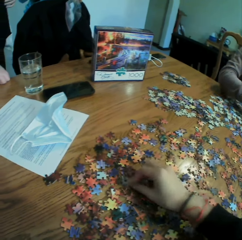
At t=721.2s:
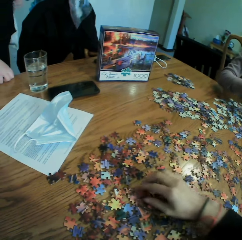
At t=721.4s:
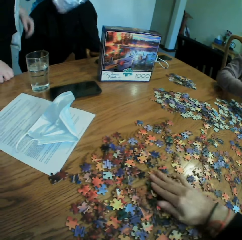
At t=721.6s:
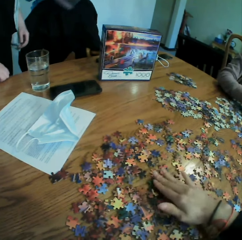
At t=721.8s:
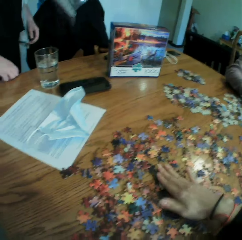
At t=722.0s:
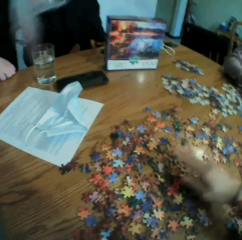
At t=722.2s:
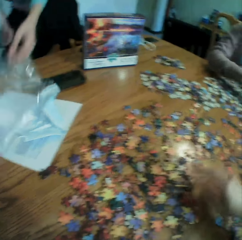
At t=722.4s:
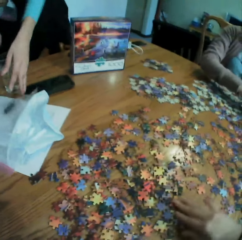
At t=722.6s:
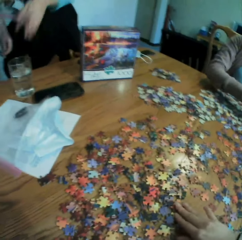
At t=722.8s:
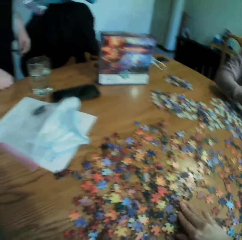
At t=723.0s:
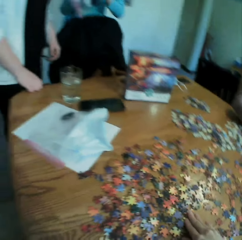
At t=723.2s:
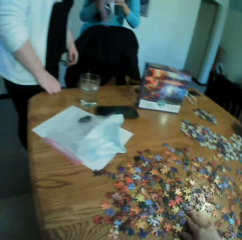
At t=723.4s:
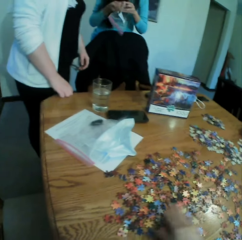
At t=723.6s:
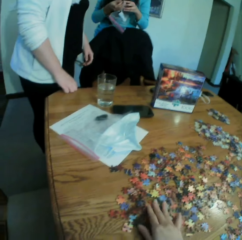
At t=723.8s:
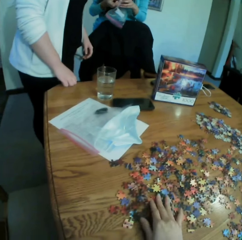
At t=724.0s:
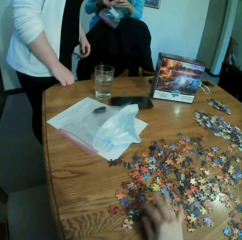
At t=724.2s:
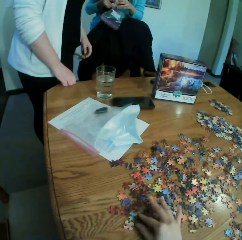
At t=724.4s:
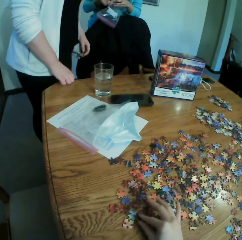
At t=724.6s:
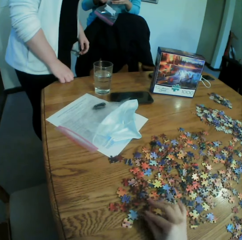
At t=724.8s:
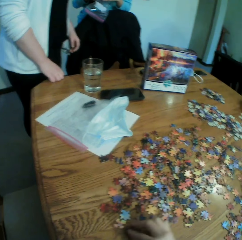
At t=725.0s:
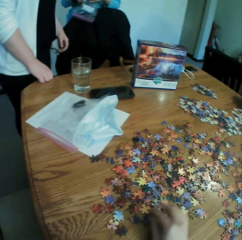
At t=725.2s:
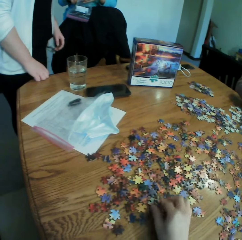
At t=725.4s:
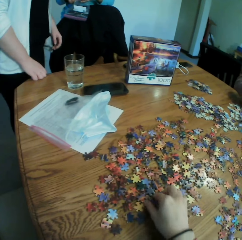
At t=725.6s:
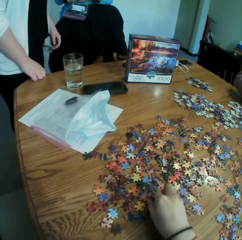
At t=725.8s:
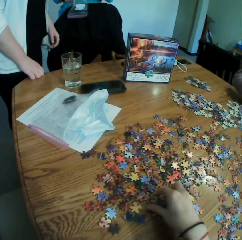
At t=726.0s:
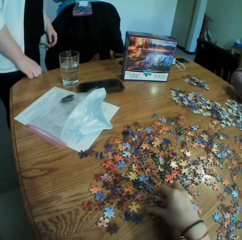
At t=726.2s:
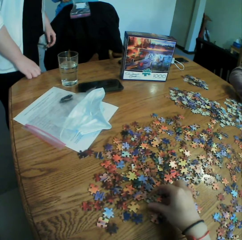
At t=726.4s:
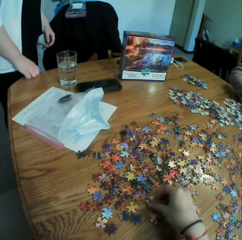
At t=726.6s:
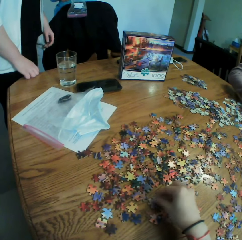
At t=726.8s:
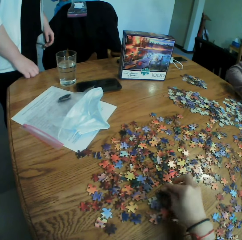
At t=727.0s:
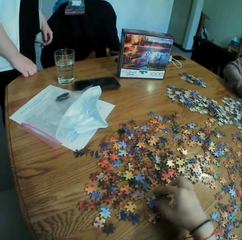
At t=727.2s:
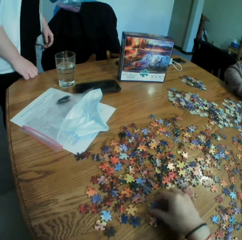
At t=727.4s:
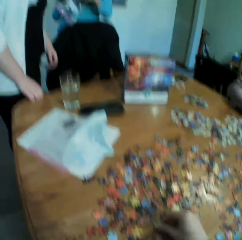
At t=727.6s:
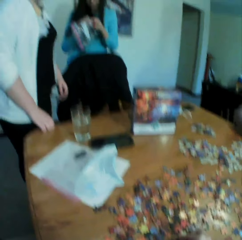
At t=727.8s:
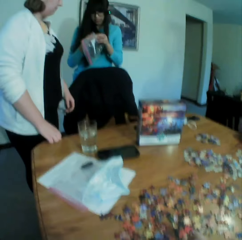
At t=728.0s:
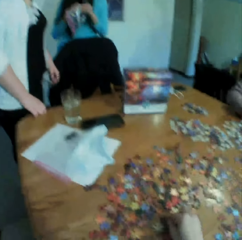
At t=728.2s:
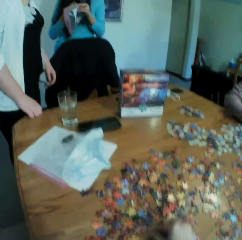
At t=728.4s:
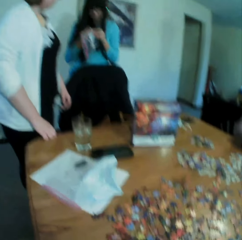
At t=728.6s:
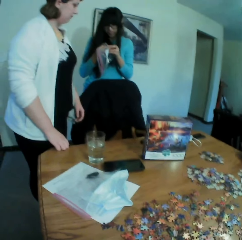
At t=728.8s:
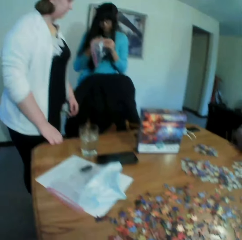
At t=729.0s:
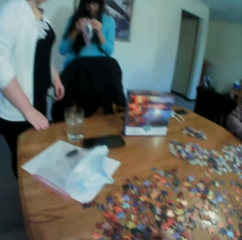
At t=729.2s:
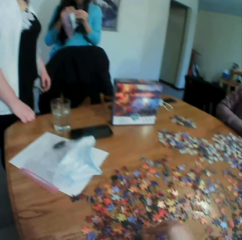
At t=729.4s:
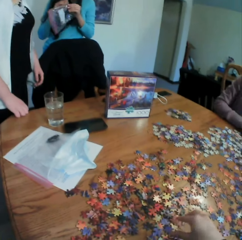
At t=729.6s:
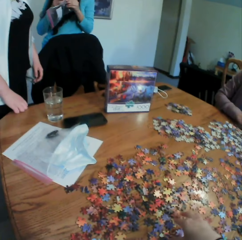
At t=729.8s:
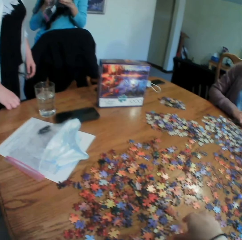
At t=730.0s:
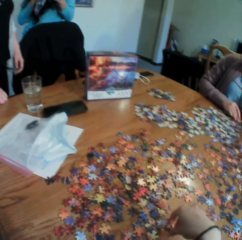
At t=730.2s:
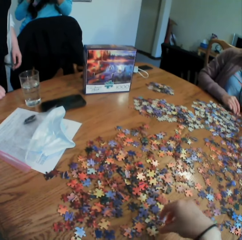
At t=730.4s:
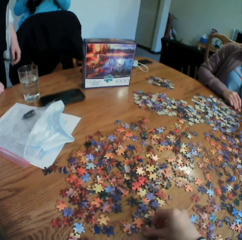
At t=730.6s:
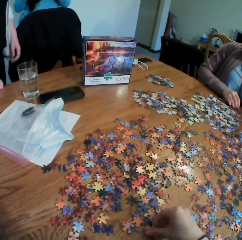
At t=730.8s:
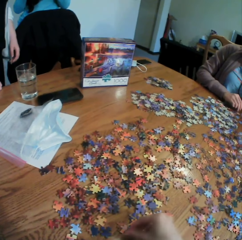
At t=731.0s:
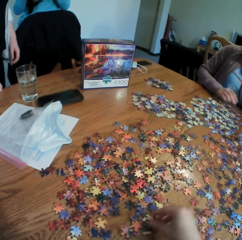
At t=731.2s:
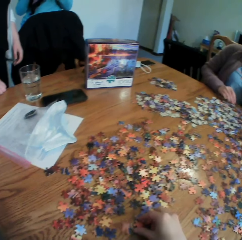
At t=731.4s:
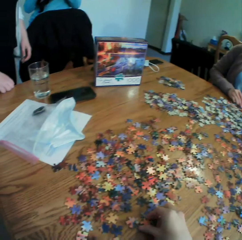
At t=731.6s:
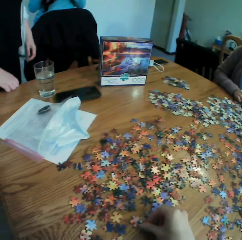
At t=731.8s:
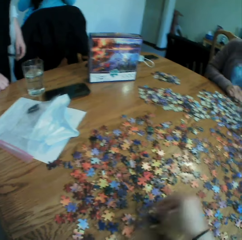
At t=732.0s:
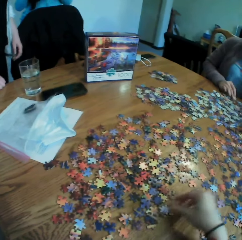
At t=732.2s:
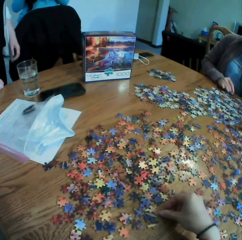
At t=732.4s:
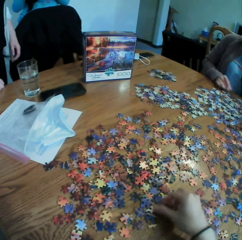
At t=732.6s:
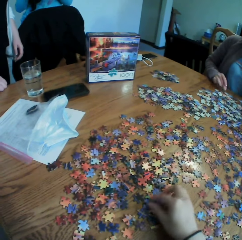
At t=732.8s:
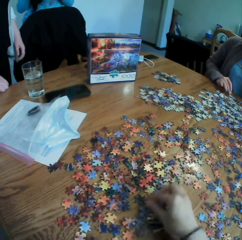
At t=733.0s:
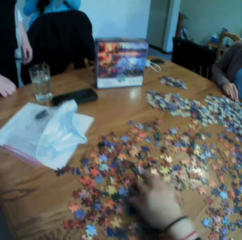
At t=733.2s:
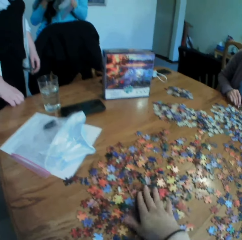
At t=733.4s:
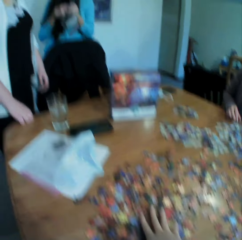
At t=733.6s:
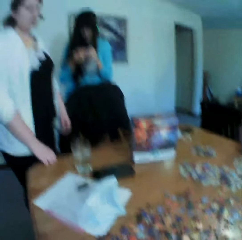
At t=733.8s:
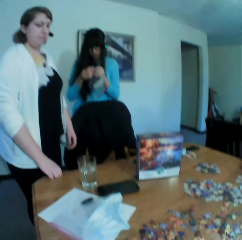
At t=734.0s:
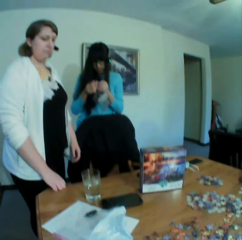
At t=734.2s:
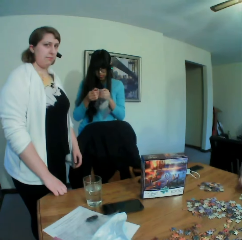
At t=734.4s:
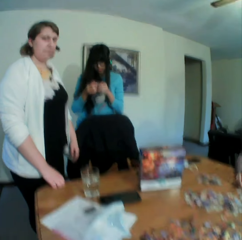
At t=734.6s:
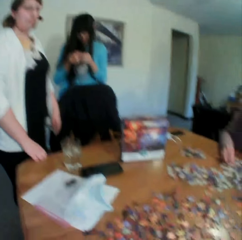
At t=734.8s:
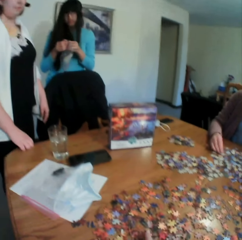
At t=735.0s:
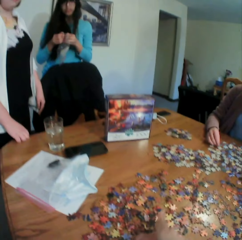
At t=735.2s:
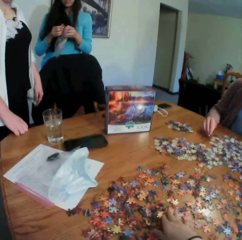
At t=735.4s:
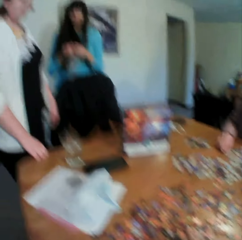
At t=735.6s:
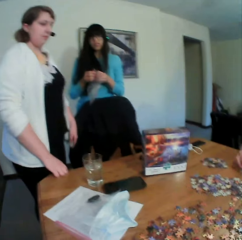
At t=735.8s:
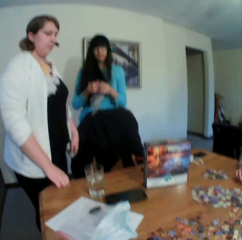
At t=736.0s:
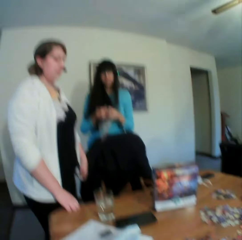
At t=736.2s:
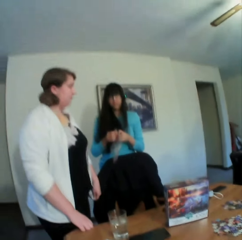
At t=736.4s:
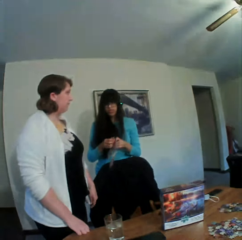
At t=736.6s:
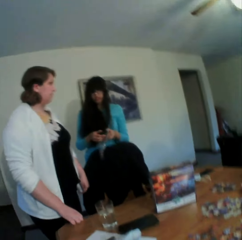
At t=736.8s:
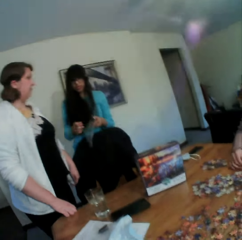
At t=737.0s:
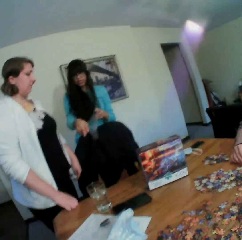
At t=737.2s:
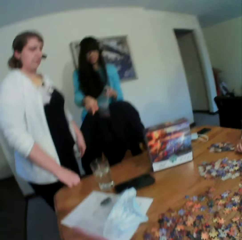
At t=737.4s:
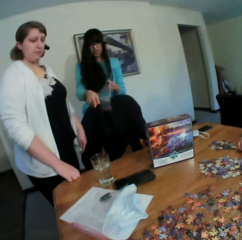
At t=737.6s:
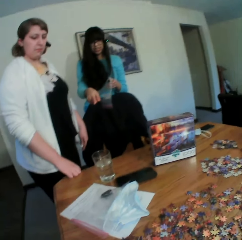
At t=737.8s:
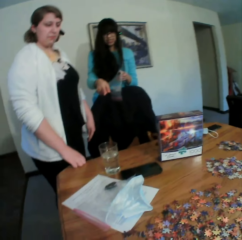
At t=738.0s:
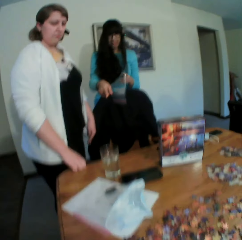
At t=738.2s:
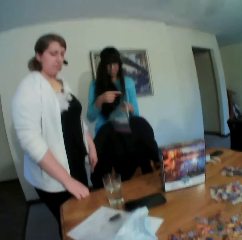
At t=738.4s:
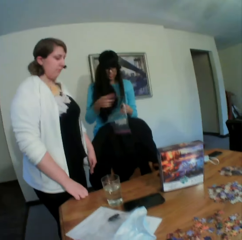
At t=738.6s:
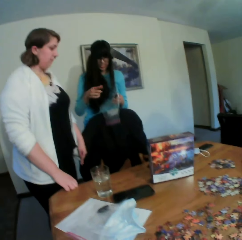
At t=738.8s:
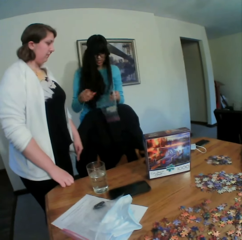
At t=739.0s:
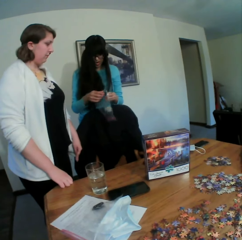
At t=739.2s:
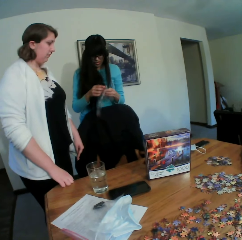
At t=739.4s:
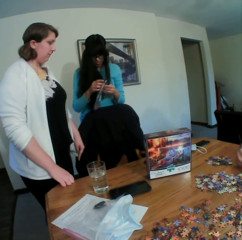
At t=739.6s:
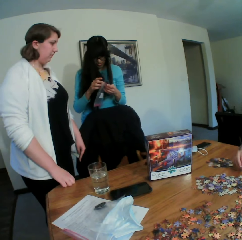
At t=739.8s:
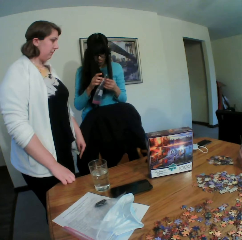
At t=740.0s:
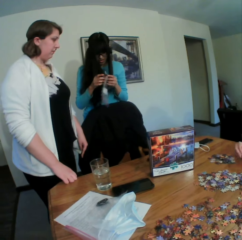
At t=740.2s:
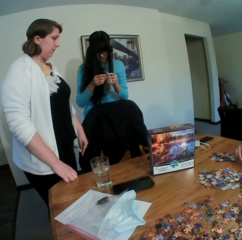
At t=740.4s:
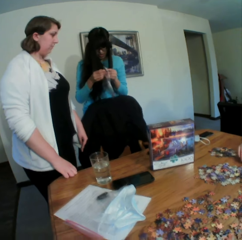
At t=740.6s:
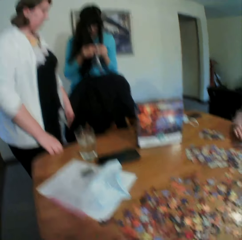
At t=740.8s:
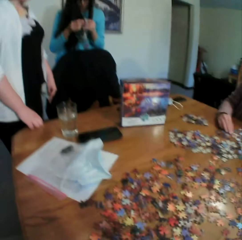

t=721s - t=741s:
The camera wearer picks up a paper puzzle. They look at the items on the table. They converse to the colleagues. They touch the paper puzzles on the table. They converse to the colleagues. They look at the colleagues. A woman converses to the camera wearer.

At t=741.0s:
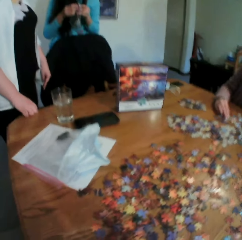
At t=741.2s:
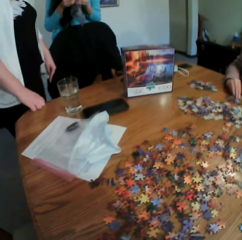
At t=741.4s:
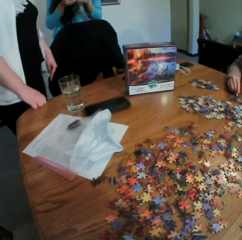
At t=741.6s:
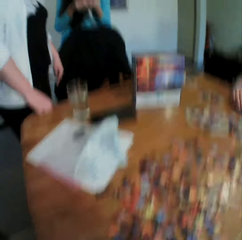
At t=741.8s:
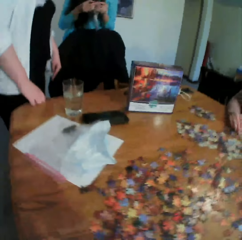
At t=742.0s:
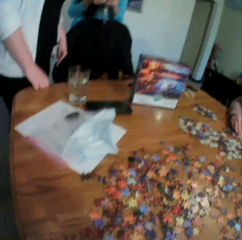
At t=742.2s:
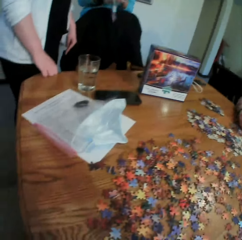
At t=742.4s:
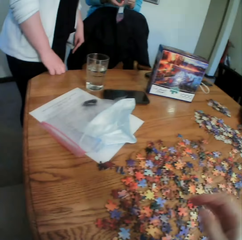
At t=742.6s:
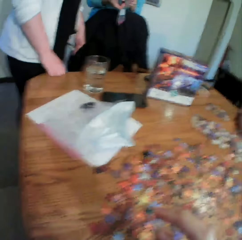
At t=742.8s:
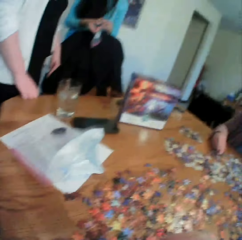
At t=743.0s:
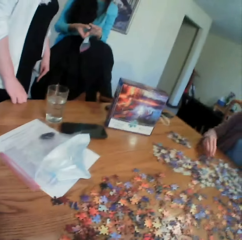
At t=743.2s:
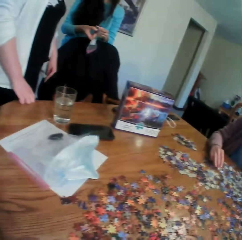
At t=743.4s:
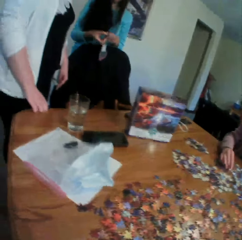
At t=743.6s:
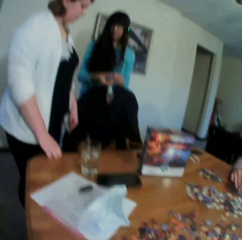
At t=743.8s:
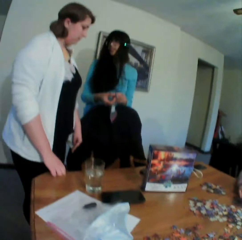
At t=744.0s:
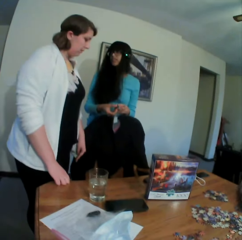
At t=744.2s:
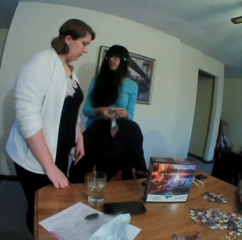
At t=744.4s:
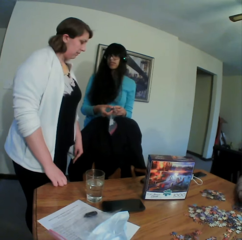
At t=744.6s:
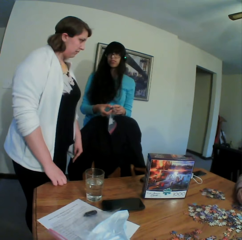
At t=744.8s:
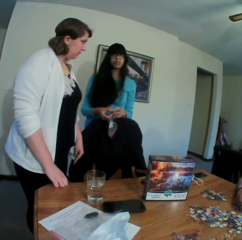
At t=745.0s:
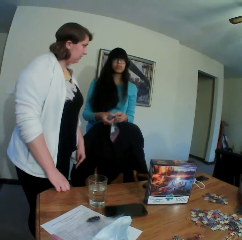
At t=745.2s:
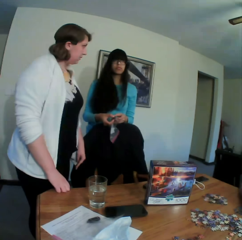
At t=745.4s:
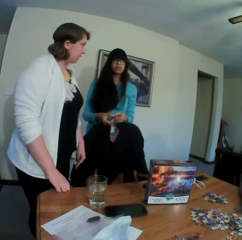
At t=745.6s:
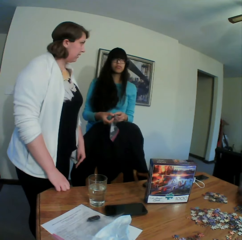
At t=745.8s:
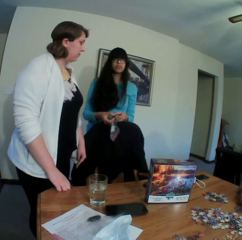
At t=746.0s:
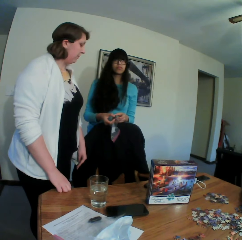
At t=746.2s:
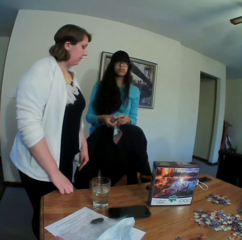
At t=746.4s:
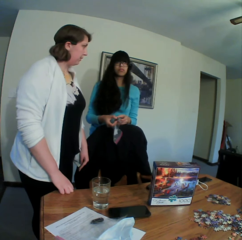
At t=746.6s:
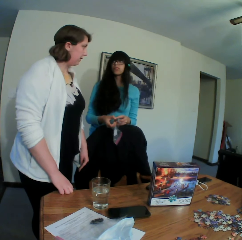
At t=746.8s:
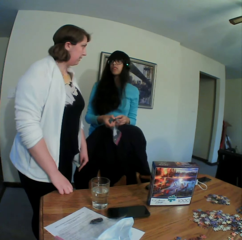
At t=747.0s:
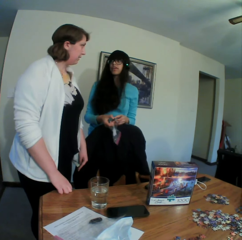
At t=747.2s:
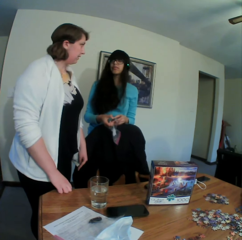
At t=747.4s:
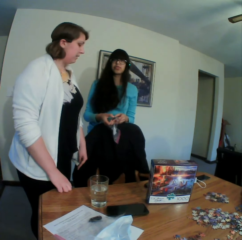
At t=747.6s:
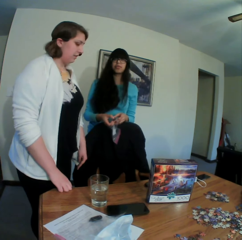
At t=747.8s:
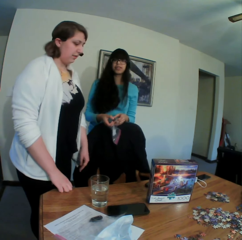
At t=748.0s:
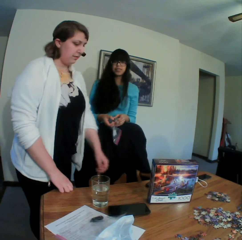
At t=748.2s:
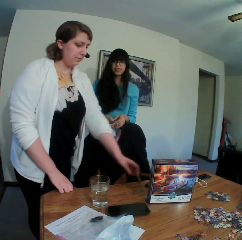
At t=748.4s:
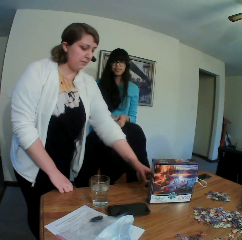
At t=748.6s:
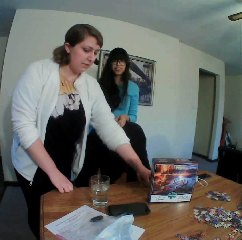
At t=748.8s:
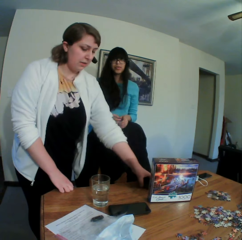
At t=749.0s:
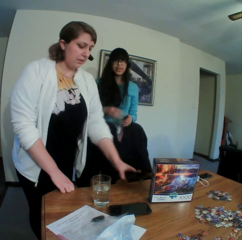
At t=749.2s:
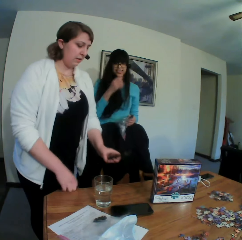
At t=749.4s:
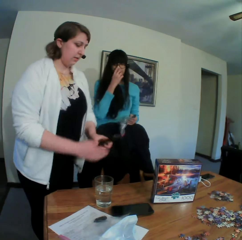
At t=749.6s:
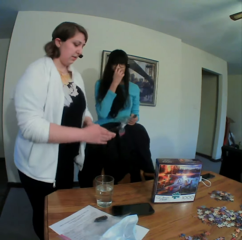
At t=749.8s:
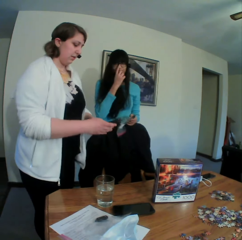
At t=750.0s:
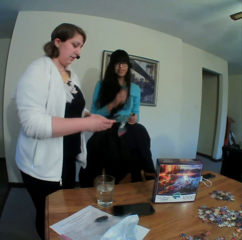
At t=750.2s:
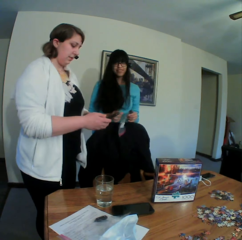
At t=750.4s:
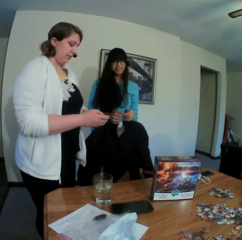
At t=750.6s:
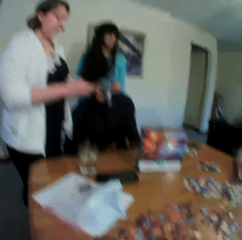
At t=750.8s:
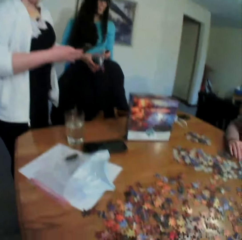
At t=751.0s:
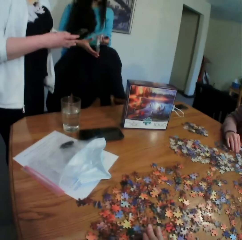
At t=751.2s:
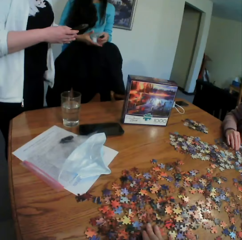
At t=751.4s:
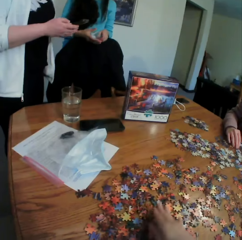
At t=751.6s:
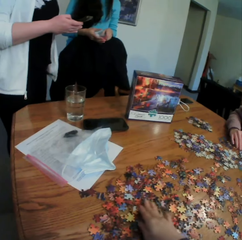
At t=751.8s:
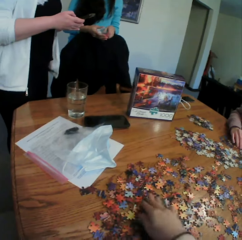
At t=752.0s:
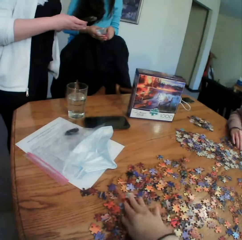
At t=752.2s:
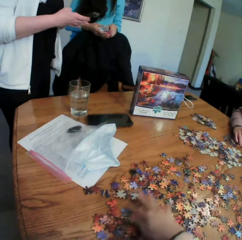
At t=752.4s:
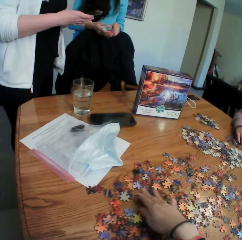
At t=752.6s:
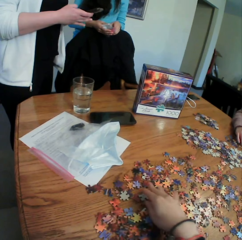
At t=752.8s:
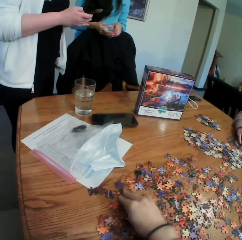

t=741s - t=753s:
The camera wearer looks at the table. They move the right hand. They look at the colleagues. A lady talks to another lady. A woman converses to the colleagues. The camera wearer touches the paper puzzles on the table. They arrange the jigsaw clipart.
